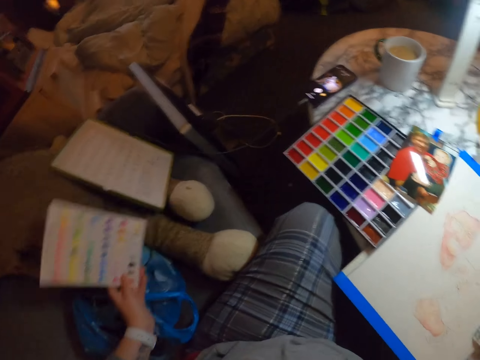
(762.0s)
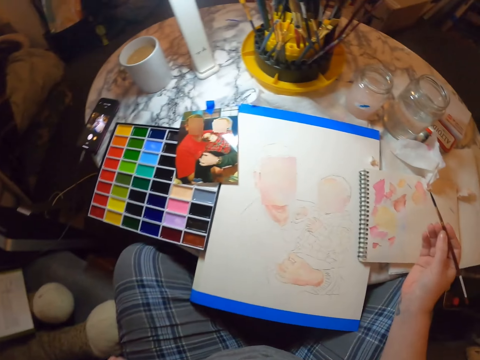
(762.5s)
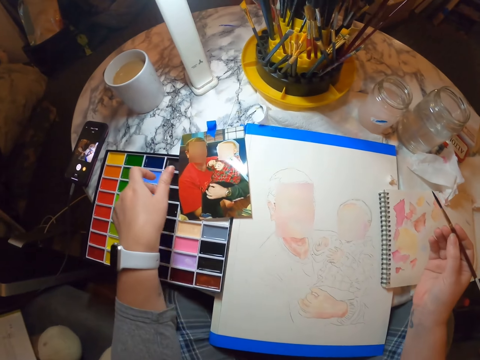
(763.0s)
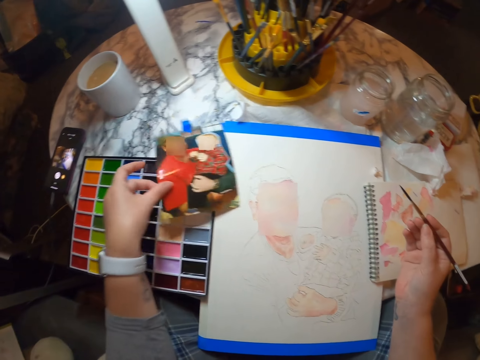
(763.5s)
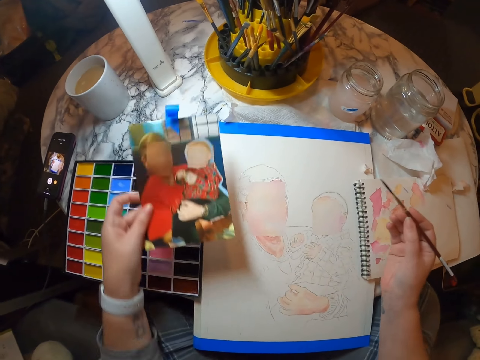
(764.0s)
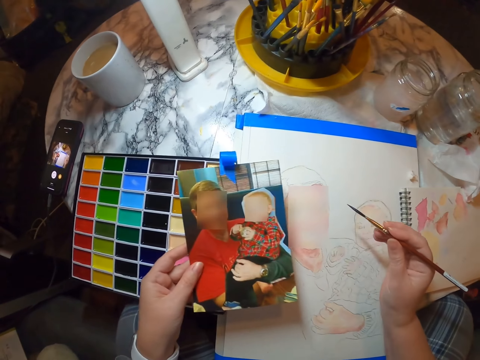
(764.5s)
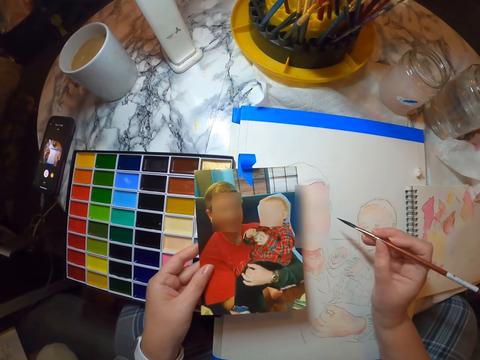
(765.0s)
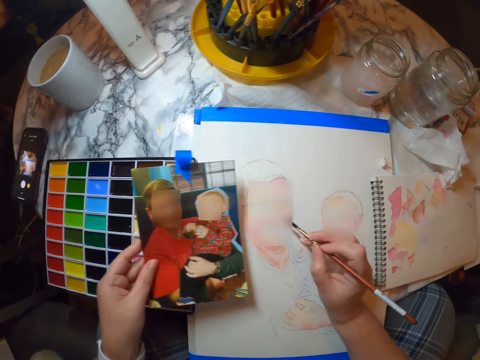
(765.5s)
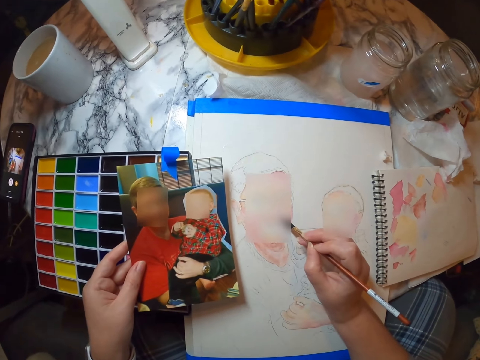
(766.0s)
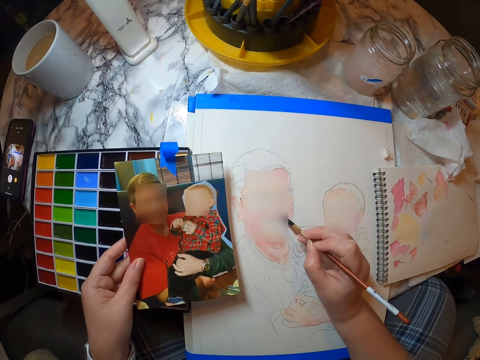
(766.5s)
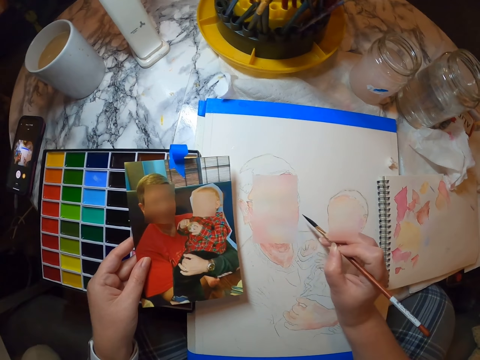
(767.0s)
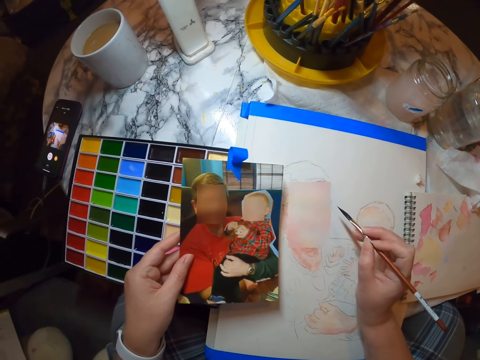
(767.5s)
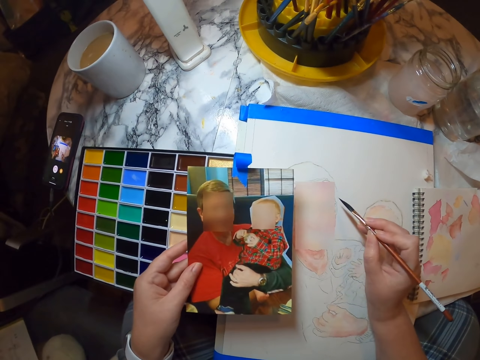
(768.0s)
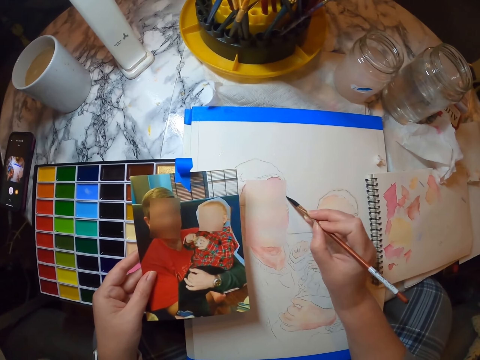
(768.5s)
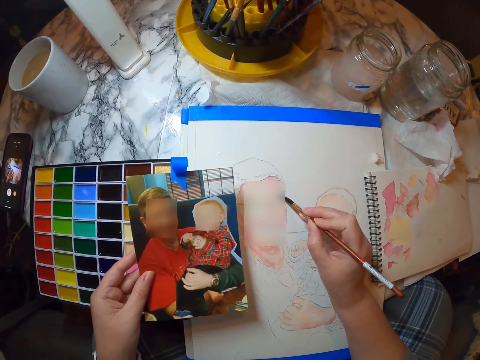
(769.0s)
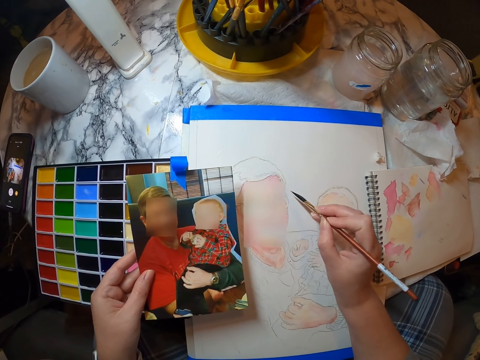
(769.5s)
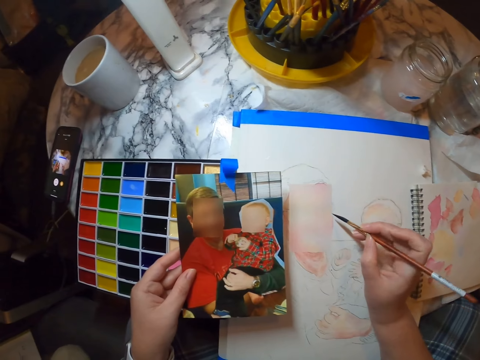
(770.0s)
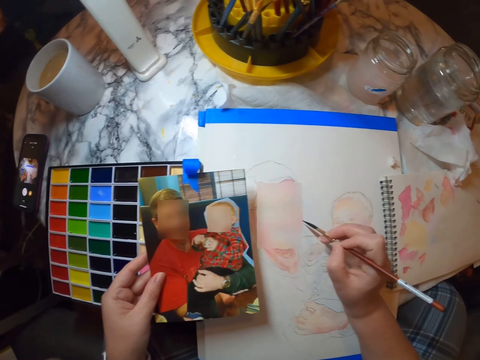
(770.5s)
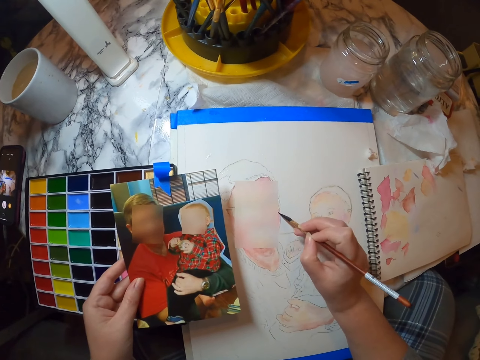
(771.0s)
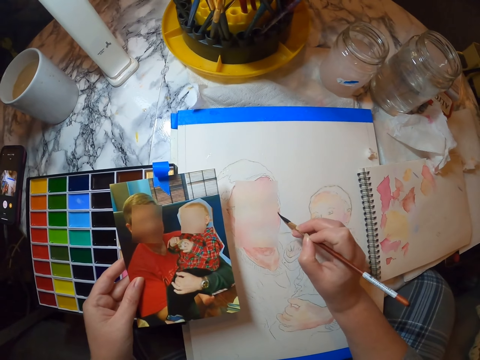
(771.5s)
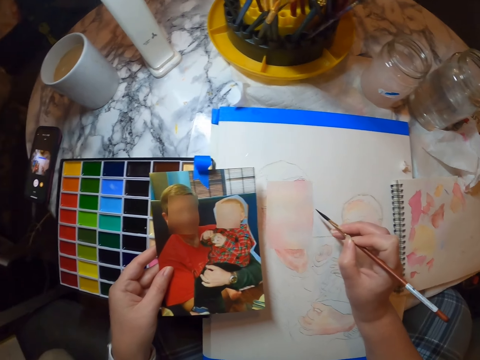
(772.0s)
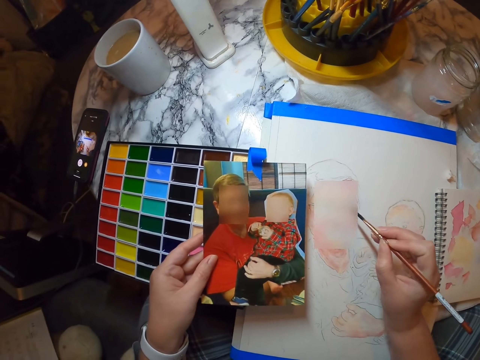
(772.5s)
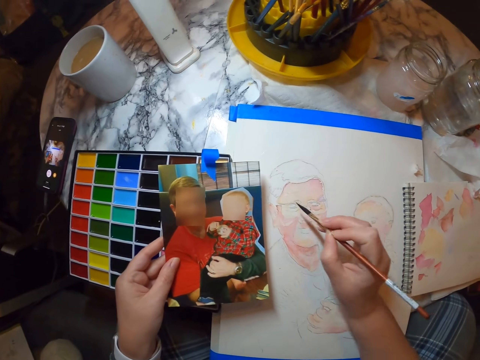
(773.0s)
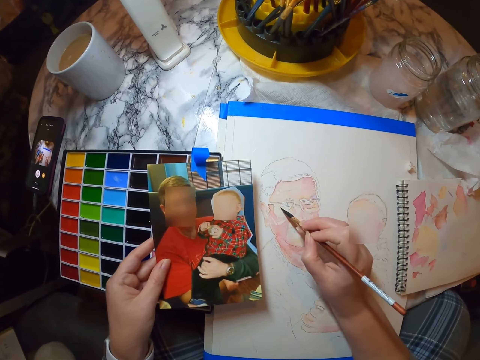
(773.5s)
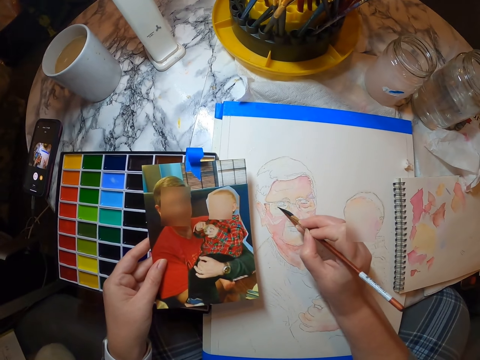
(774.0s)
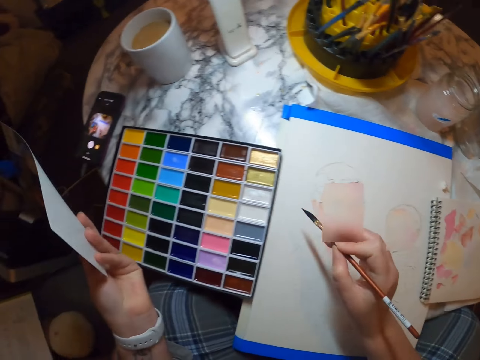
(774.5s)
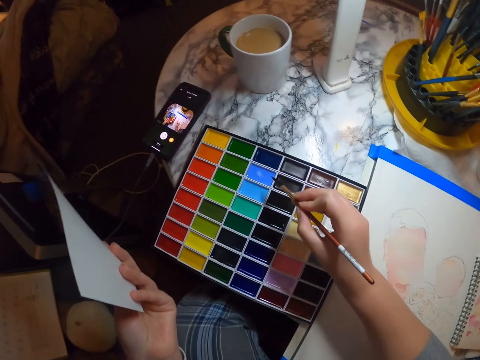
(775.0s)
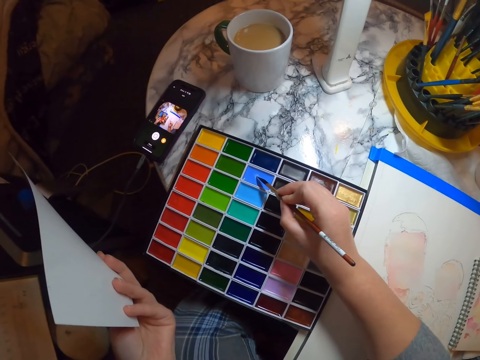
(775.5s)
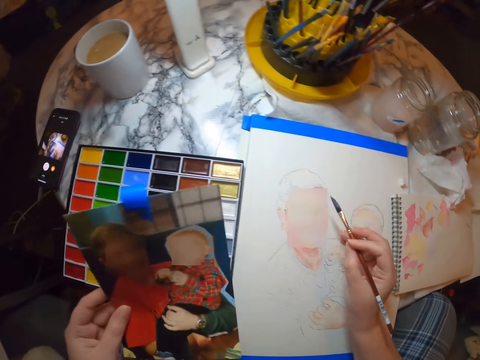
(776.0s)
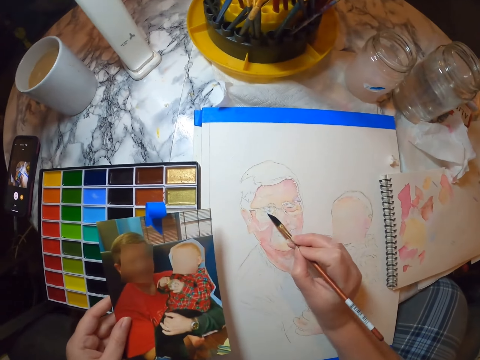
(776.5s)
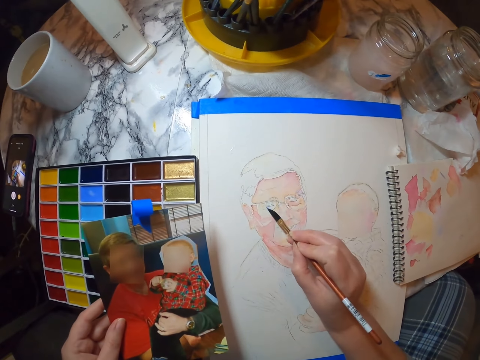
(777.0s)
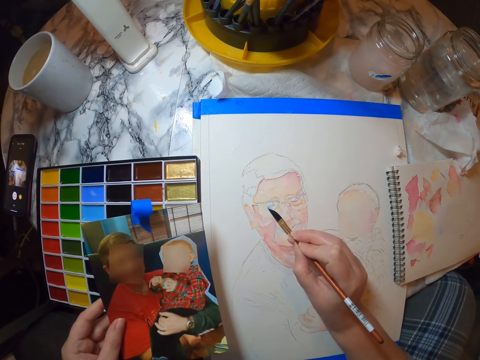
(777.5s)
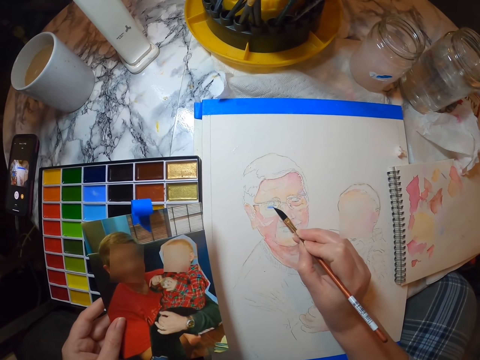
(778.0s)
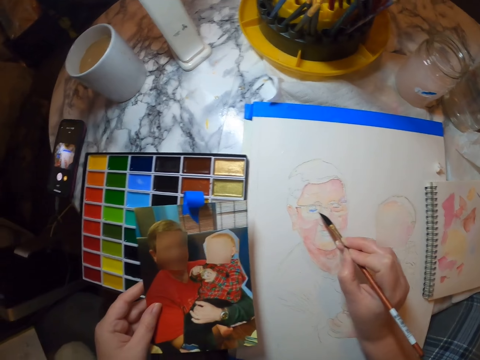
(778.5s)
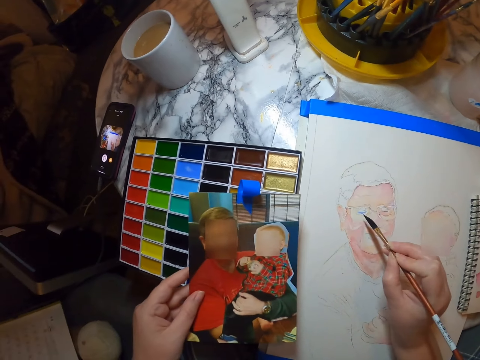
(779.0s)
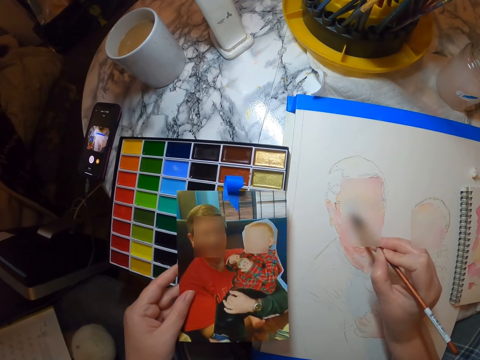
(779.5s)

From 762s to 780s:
The camera wearer looks at the picture. They paint the picture on a painting book. They put the paint brush on the paint. They paint the picture on the painting book.

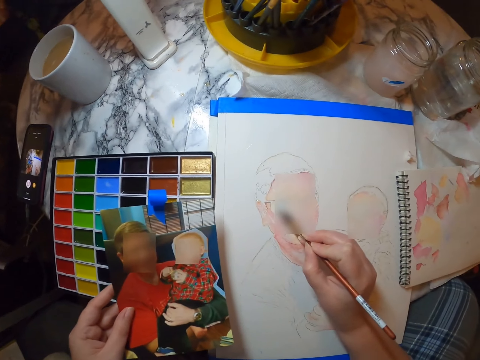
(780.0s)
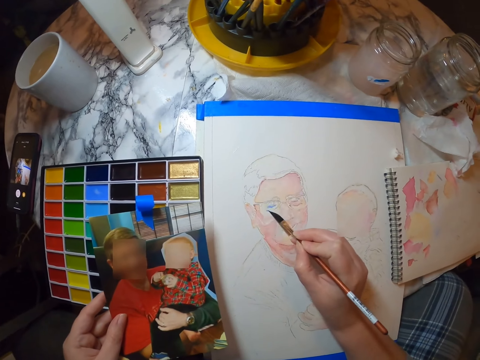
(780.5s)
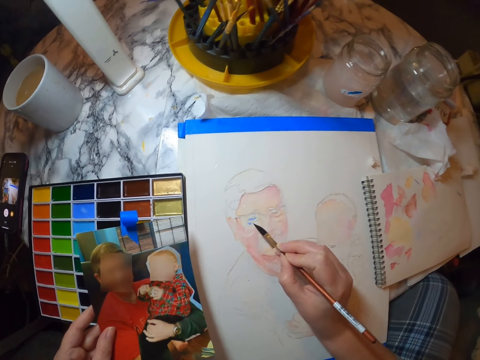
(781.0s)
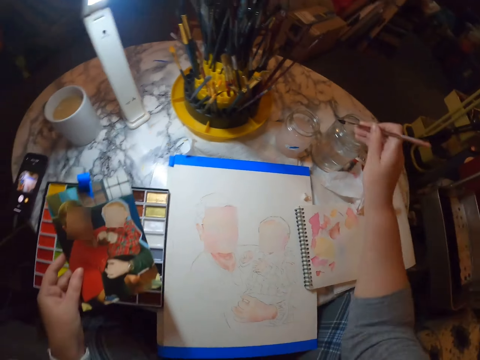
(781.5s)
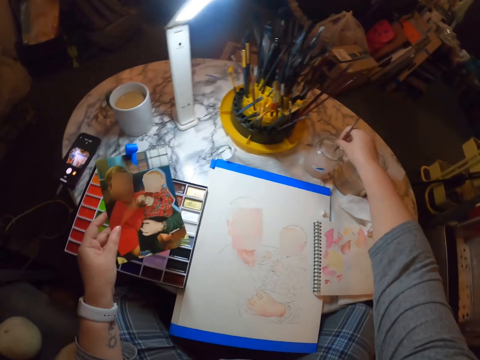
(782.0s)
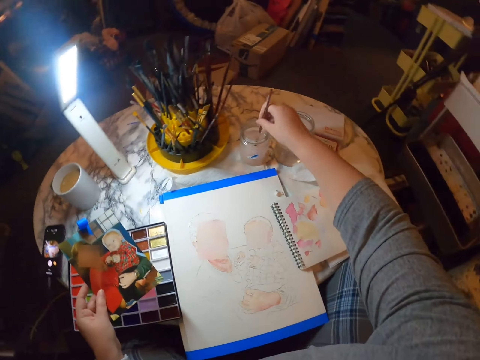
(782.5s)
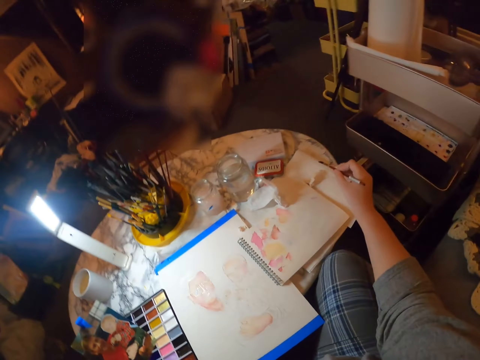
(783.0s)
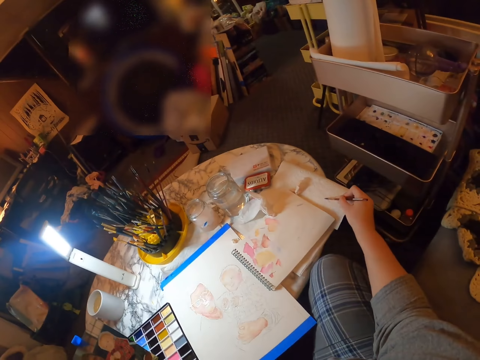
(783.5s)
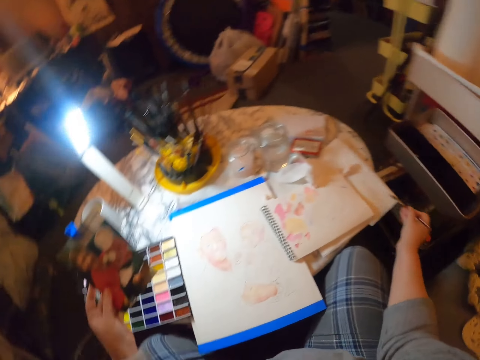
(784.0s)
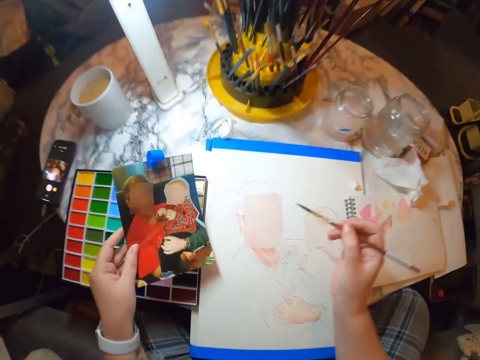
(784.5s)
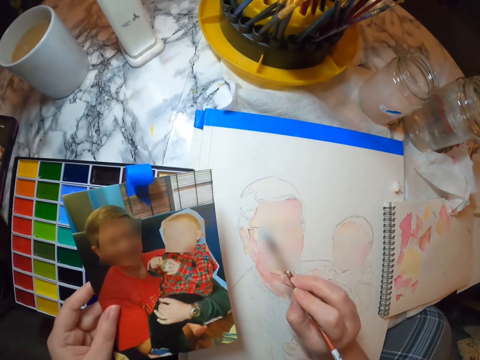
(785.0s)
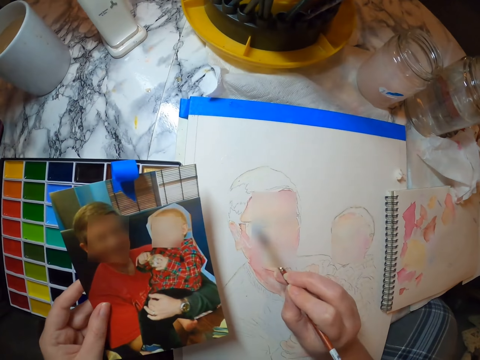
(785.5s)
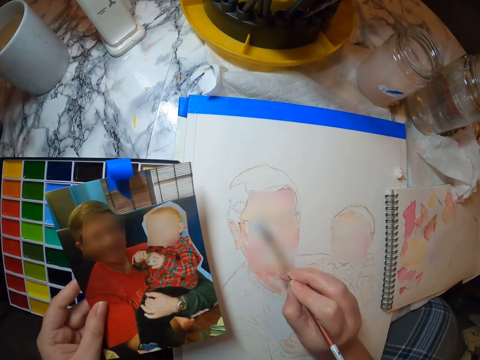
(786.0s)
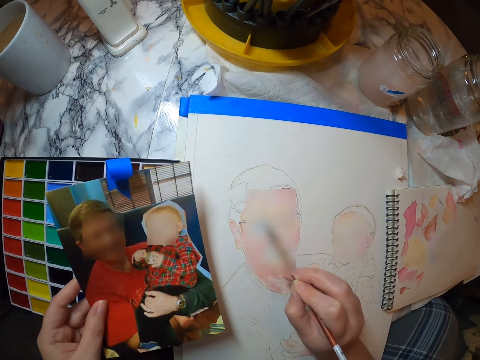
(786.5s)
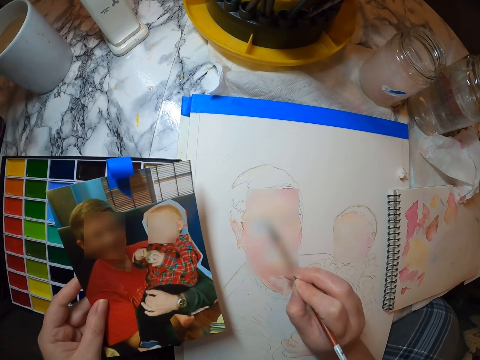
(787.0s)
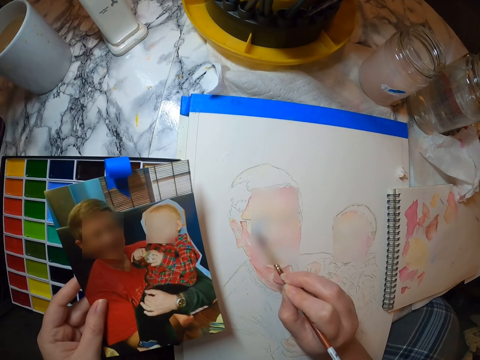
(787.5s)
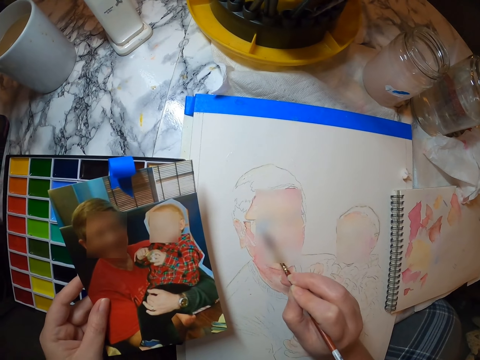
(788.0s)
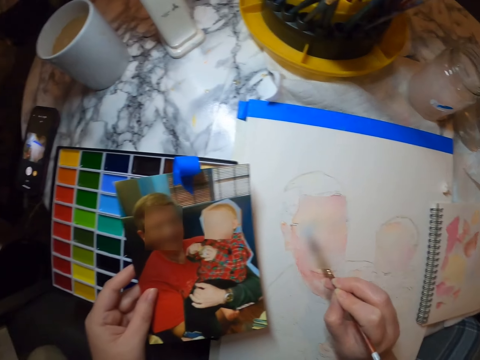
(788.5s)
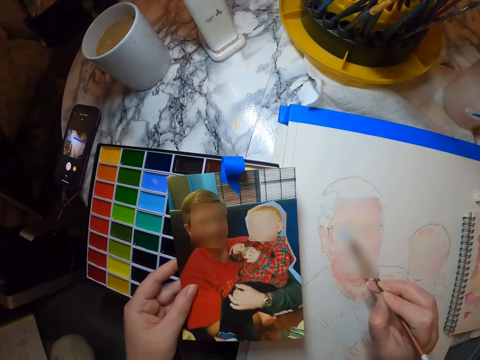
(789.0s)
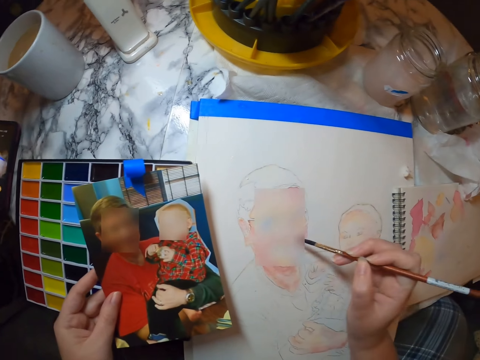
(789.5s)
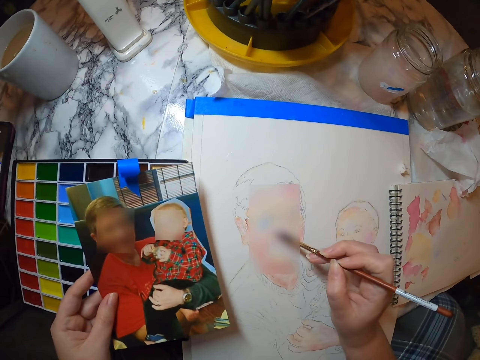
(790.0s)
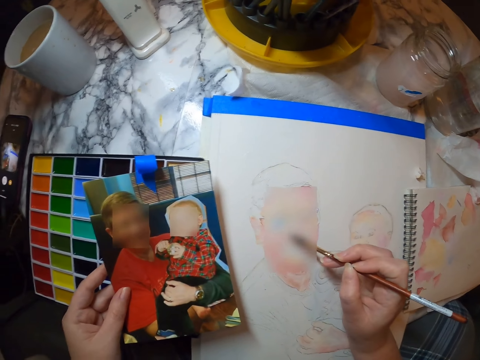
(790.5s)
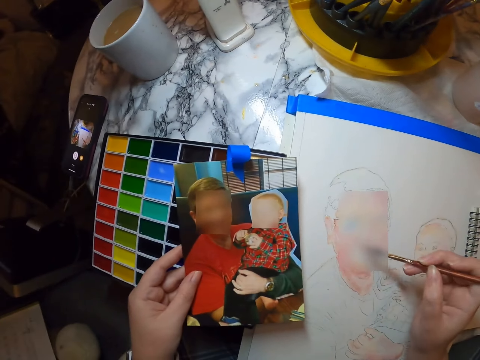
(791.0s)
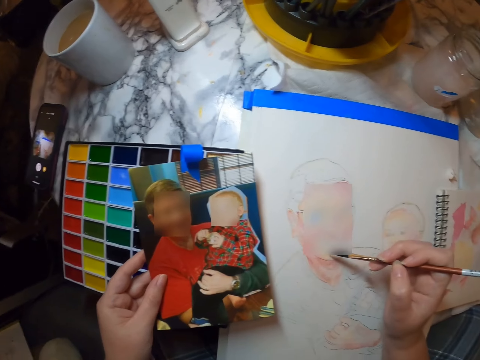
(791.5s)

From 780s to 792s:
The camera wearer dips the paint brush in water. They wipe the brush on paper. They paint the picture on a painting book.
